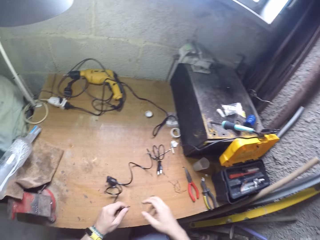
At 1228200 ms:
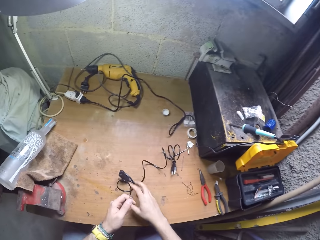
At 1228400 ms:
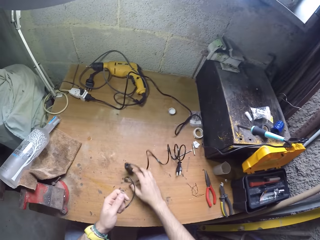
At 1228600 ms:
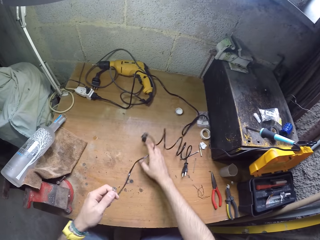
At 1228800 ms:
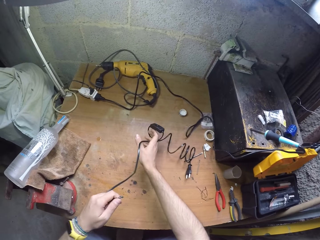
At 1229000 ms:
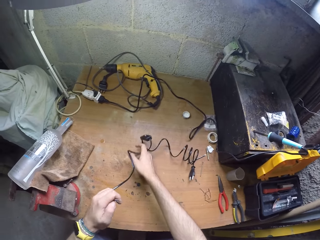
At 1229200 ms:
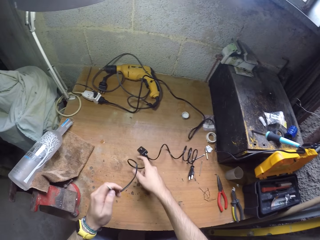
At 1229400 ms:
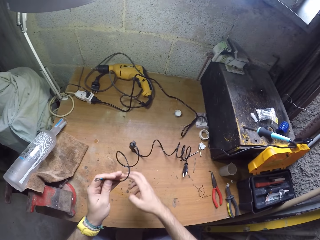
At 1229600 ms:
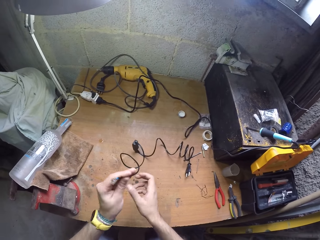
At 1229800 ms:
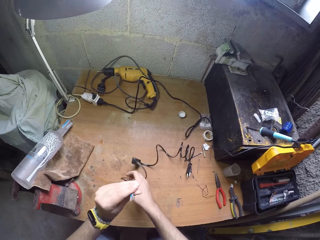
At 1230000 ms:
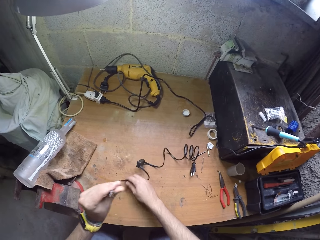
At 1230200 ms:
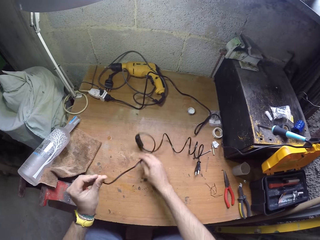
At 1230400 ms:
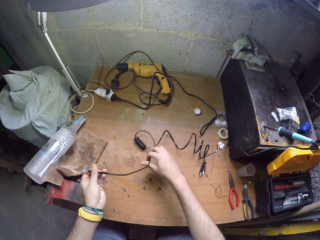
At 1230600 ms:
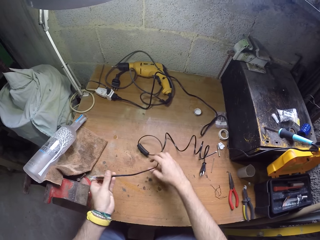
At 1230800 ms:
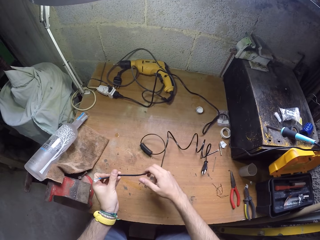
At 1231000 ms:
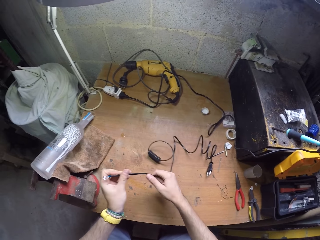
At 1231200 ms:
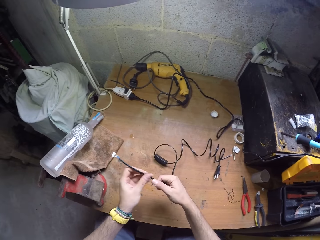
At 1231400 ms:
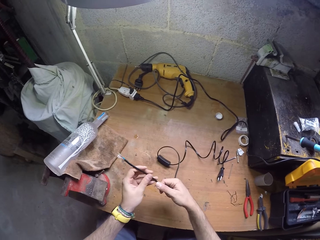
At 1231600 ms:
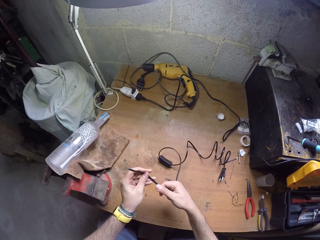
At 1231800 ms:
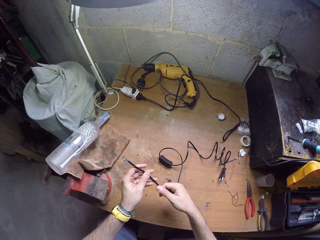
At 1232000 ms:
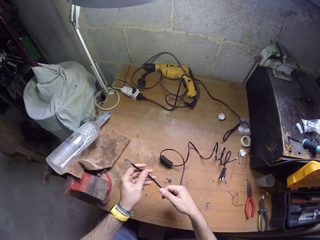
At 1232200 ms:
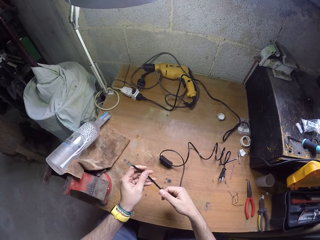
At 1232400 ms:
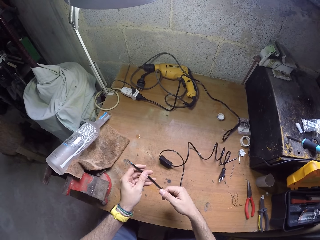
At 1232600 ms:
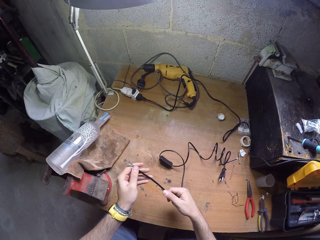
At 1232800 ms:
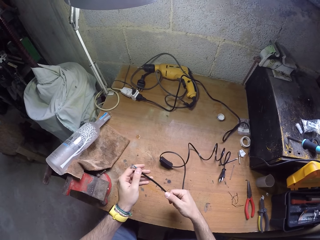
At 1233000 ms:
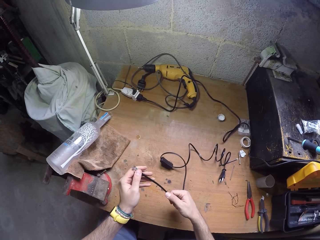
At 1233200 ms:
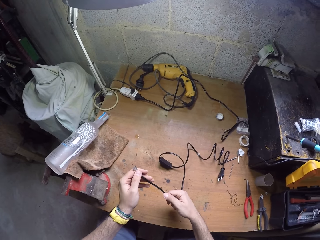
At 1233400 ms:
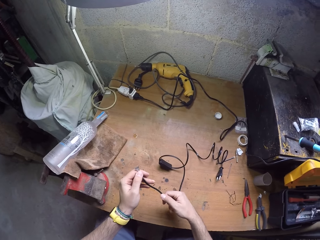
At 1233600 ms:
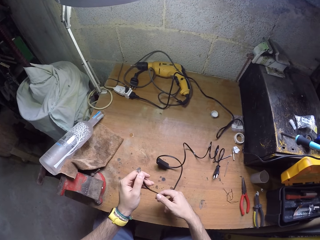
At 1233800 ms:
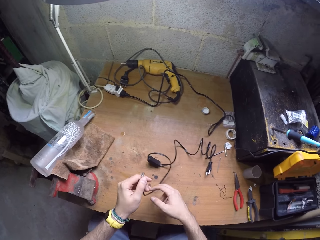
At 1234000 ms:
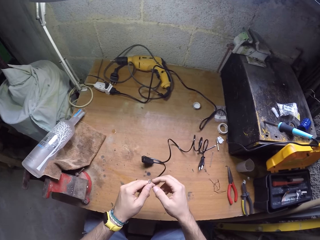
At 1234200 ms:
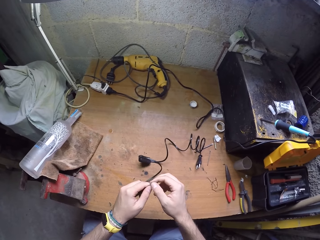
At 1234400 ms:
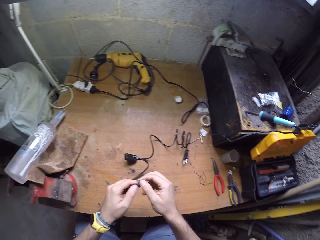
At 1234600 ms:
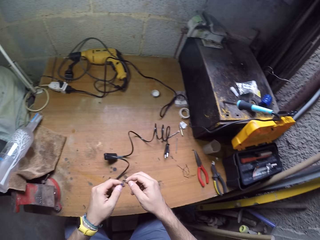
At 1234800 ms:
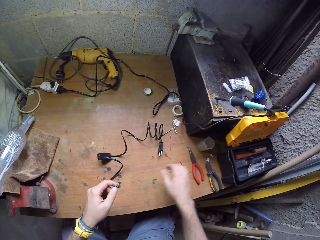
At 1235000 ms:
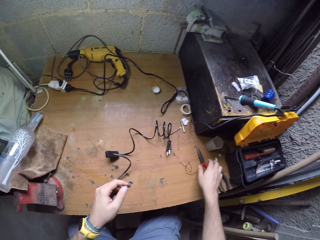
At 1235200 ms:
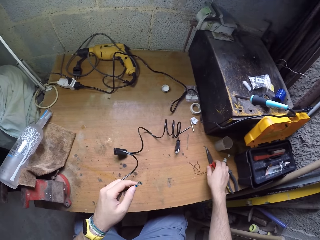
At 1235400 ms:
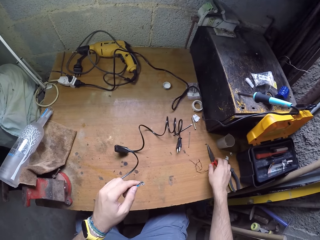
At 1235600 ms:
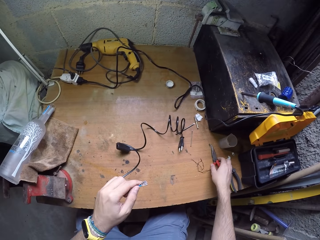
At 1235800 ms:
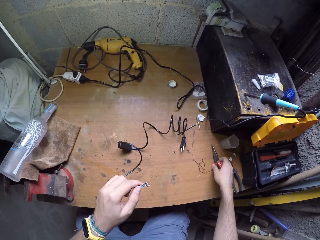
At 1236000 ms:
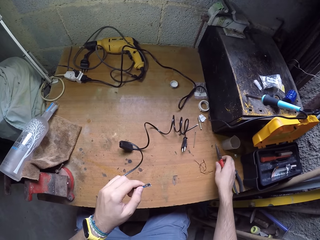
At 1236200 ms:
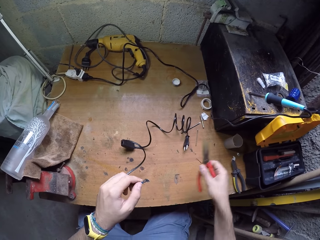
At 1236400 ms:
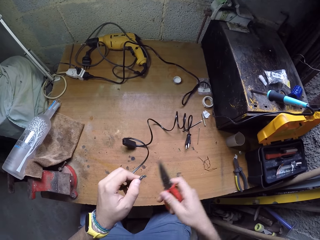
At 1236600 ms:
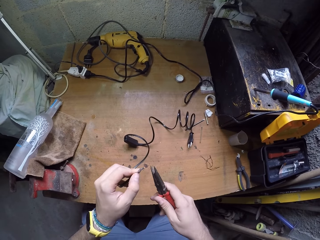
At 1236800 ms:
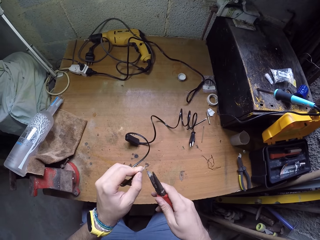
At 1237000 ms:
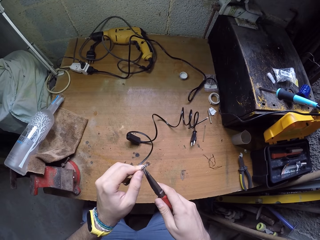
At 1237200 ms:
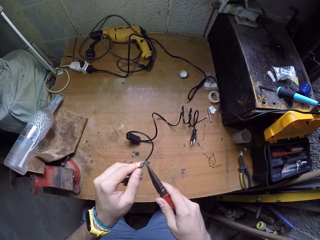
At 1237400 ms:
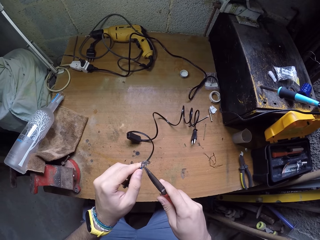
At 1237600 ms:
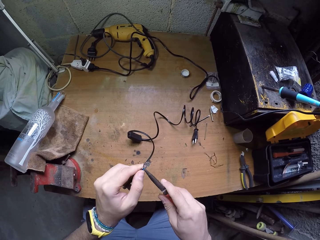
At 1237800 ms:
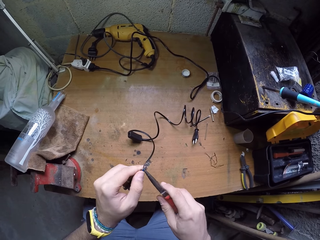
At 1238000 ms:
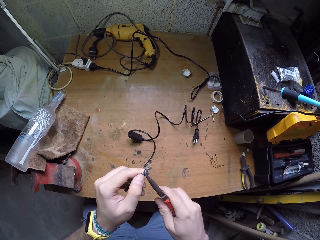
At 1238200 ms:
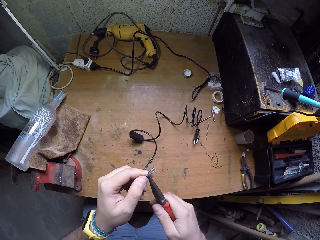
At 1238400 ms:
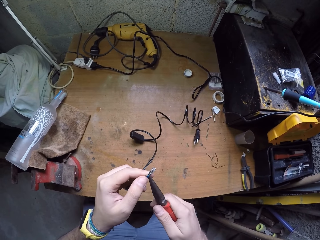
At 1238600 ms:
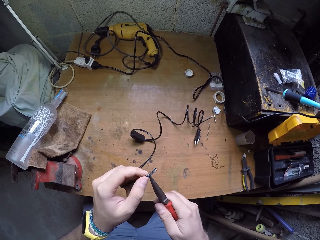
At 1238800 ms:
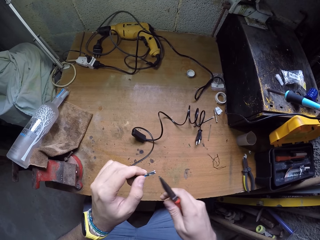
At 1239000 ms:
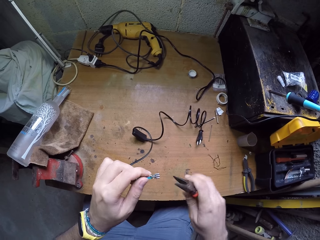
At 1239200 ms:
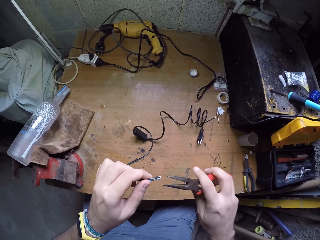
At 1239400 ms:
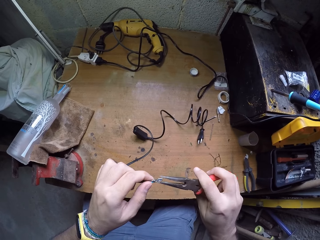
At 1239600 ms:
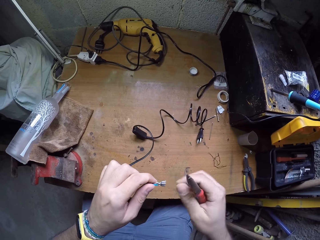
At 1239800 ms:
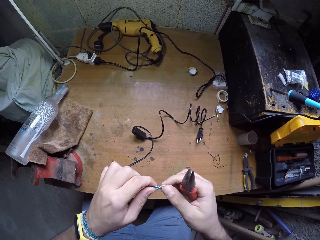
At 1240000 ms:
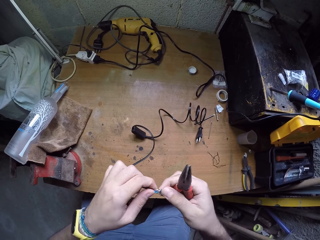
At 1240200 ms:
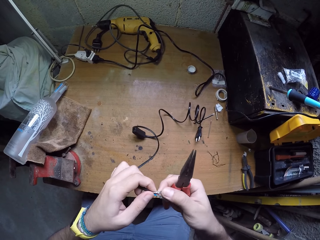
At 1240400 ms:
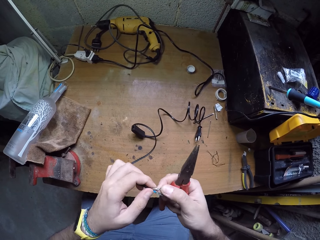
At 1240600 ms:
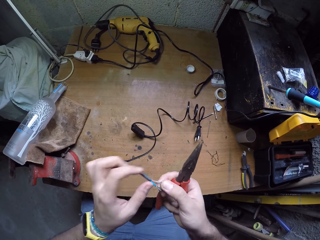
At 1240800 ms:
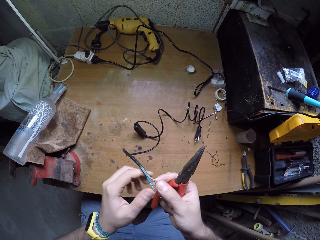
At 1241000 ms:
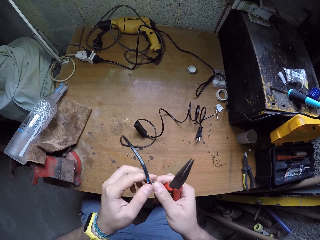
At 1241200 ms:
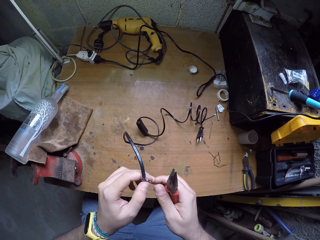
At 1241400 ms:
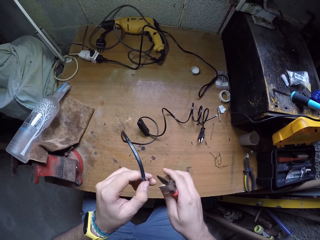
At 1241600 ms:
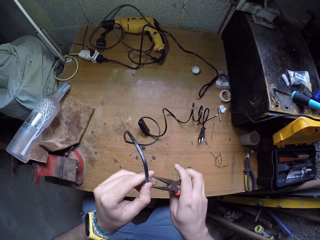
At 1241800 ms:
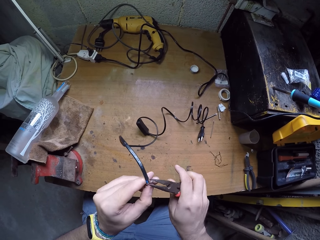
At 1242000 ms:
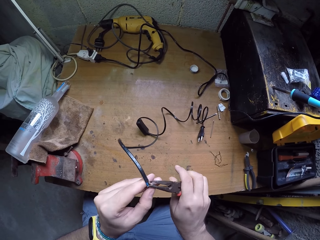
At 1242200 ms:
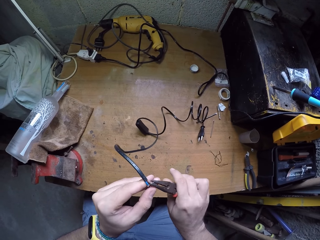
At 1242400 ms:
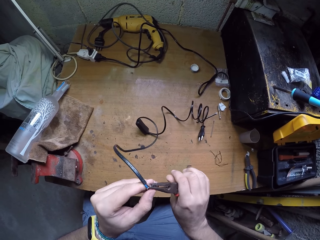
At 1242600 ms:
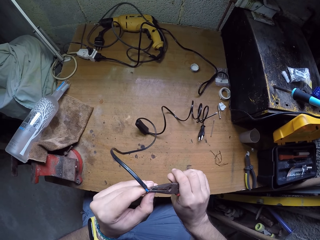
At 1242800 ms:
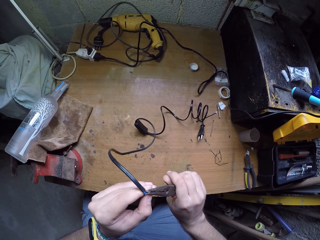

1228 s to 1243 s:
The camera wearer moves a cable on the table. He adjusts the cable. He picks the pair of pliers from the table with his right hand. He tightens the wire-tip on the wire with the pair of pliers in his right hand. He attaches the connector with the pliers.

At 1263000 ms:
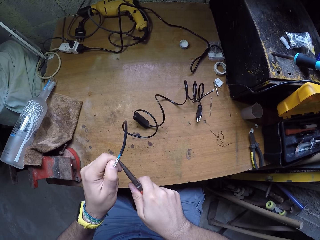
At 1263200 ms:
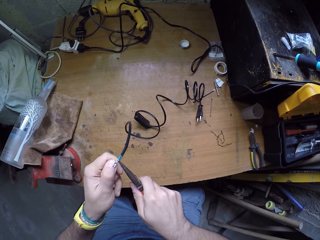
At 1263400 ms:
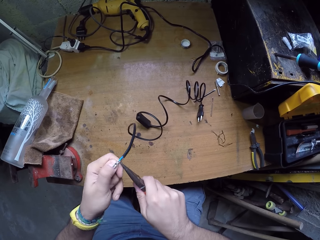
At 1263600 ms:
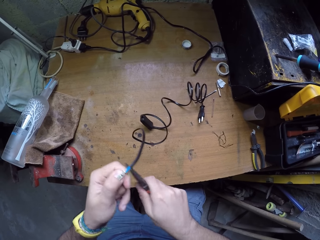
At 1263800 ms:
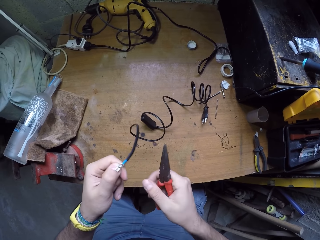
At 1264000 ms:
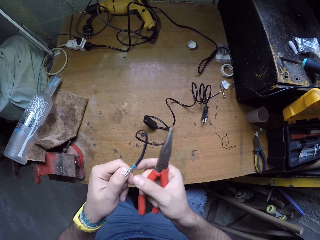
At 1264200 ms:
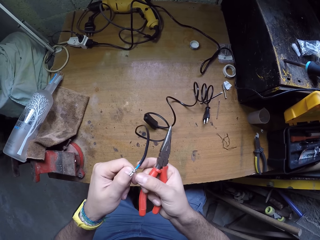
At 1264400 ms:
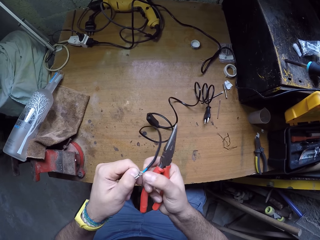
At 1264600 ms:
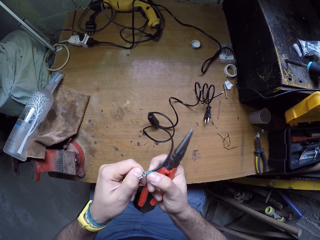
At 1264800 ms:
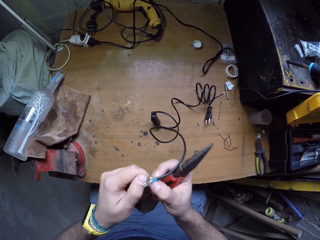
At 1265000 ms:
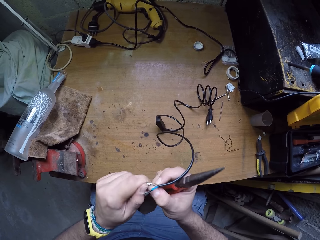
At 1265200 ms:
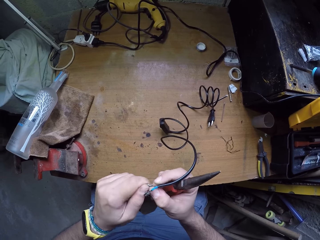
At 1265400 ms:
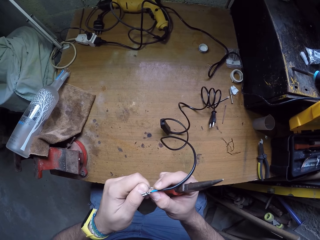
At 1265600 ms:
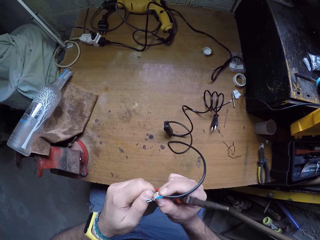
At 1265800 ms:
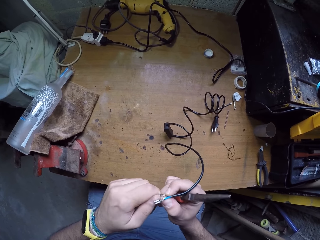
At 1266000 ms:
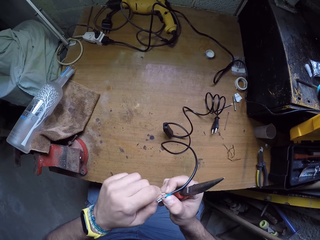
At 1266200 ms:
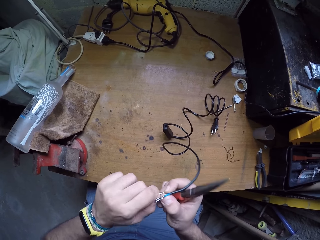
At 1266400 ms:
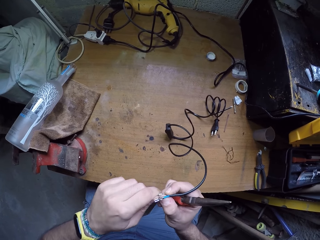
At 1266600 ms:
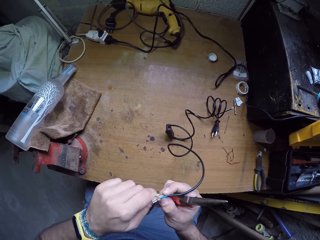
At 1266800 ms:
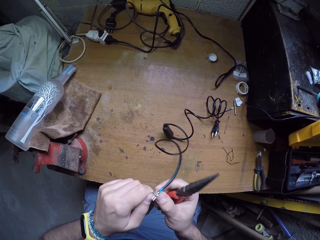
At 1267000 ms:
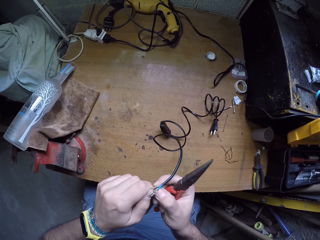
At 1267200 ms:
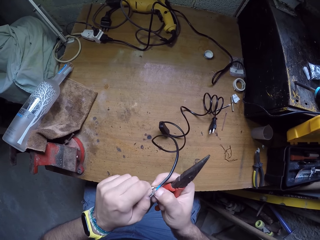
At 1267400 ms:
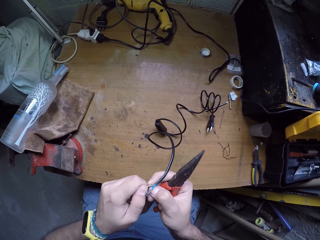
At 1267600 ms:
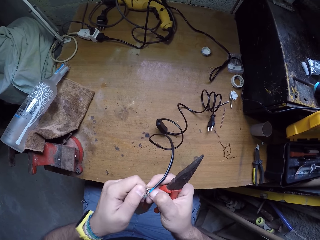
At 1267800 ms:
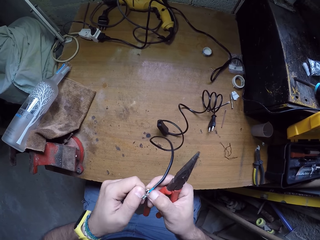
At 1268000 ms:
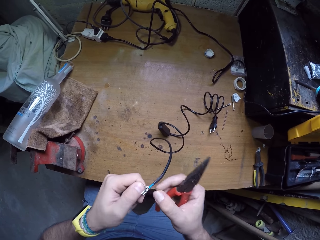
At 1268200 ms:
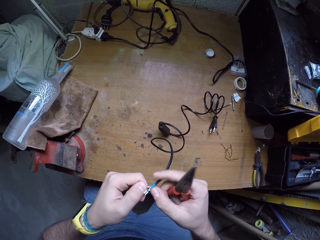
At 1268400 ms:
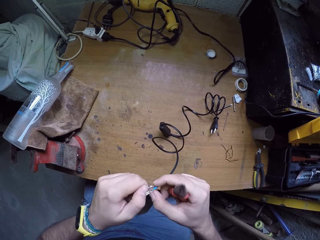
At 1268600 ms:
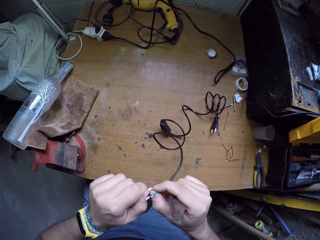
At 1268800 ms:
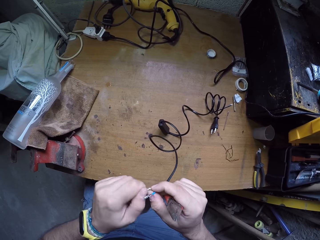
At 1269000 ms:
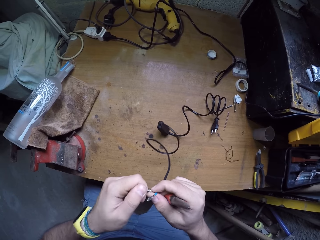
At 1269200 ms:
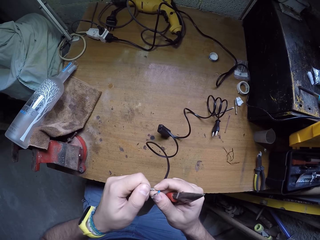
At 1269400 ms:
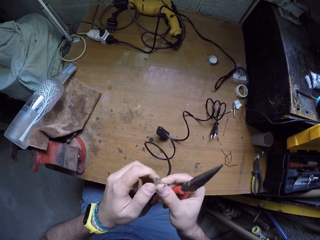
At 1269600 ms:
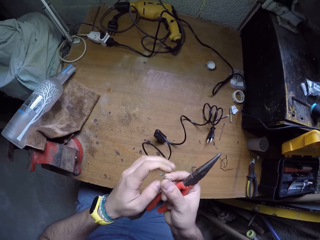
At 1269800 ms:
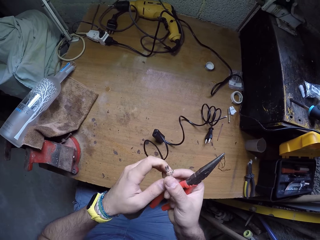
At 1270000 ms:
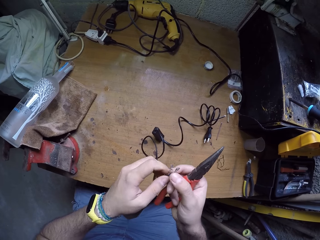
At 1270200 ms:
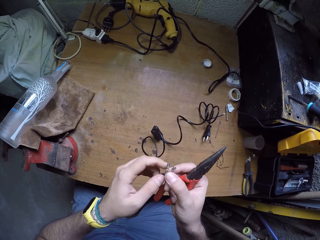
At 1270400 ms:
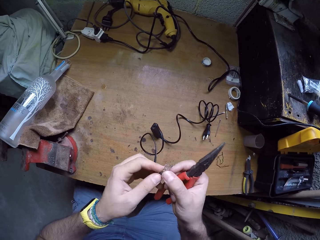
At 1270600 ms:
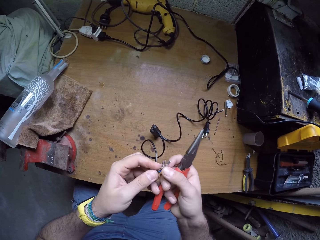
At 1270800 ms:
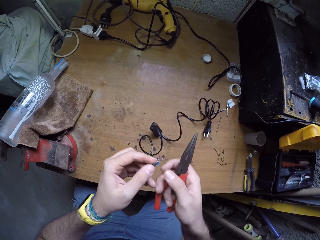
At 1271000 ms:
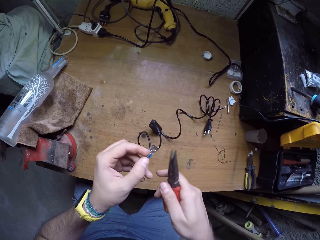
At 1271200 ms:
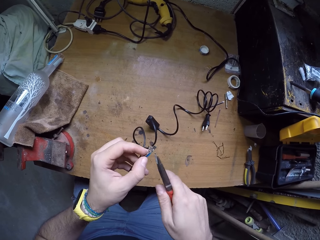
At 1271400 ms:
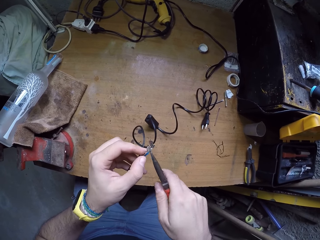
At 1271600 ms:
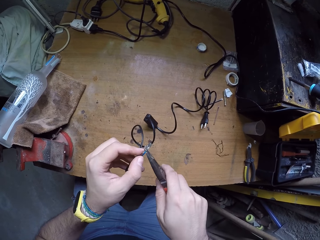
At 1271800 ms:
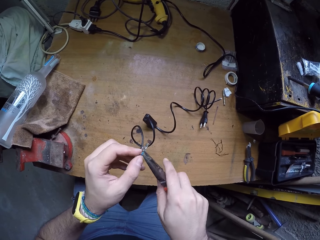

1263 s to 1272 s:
The camera wearer adjusts the connector by hand.
